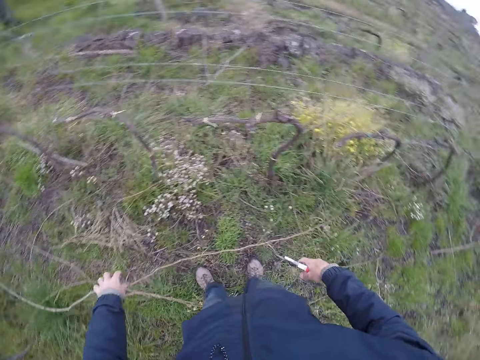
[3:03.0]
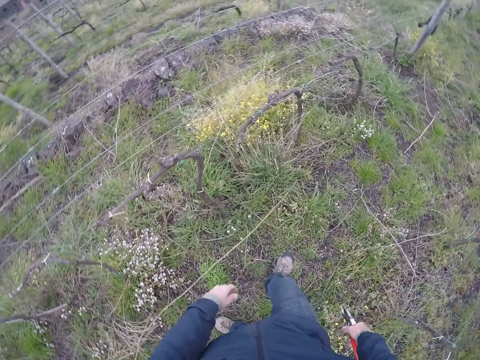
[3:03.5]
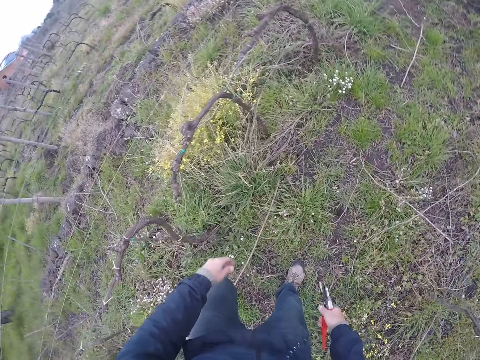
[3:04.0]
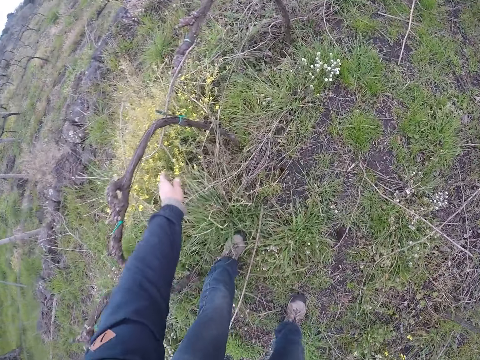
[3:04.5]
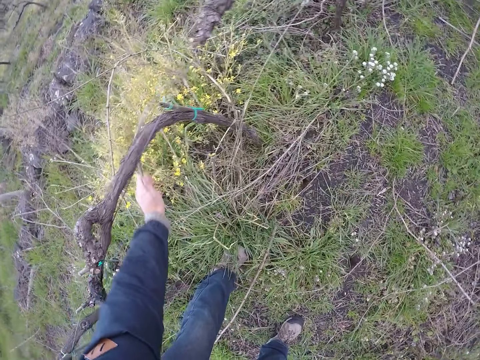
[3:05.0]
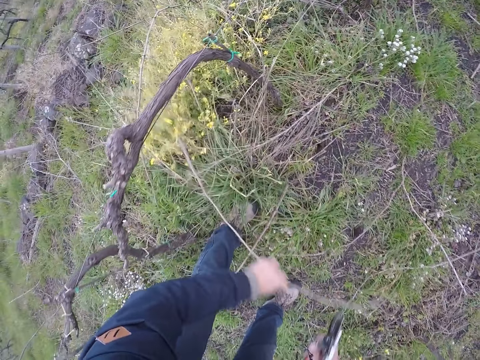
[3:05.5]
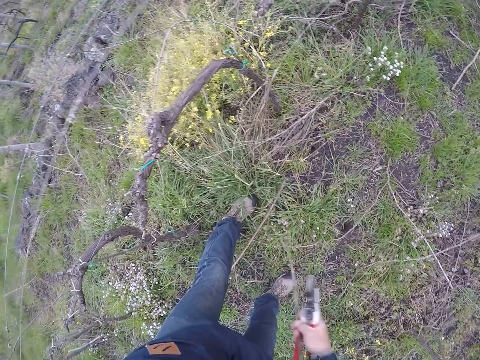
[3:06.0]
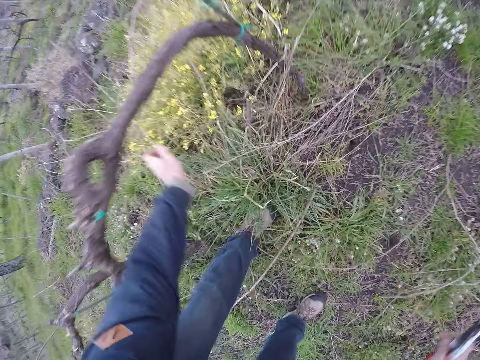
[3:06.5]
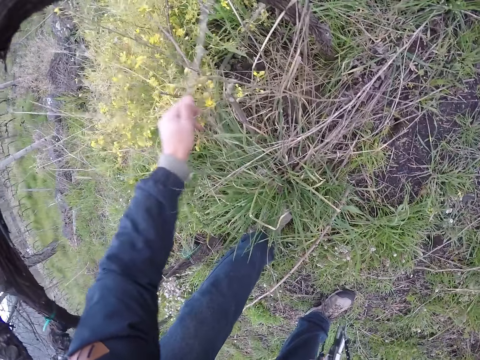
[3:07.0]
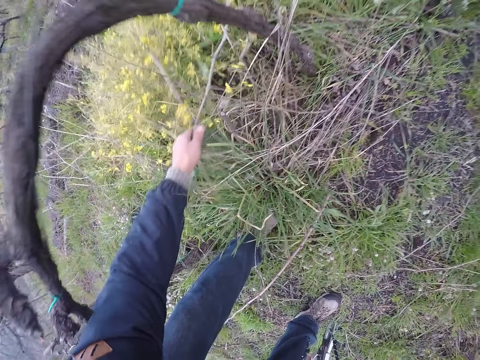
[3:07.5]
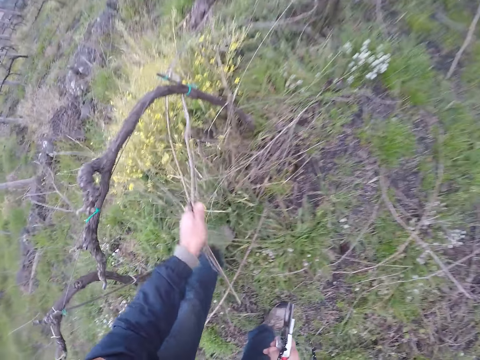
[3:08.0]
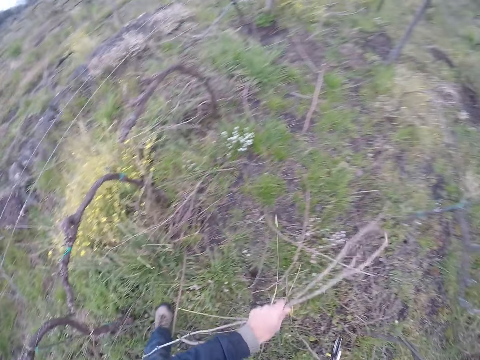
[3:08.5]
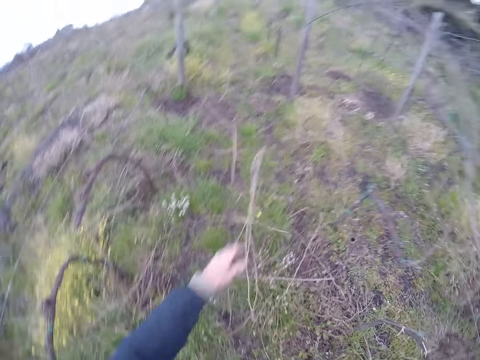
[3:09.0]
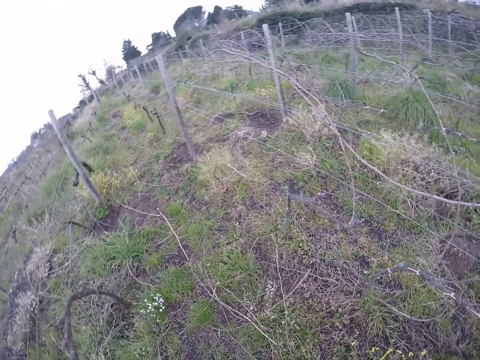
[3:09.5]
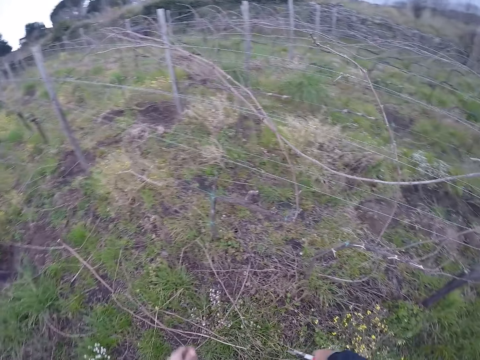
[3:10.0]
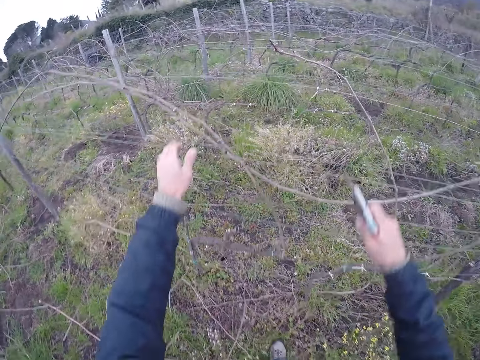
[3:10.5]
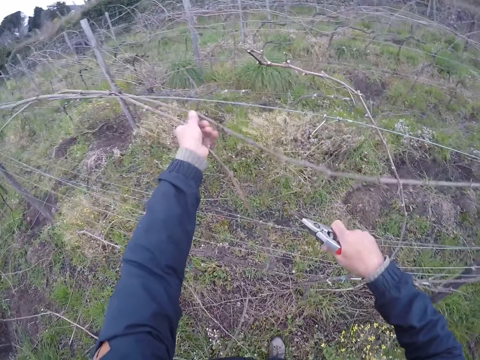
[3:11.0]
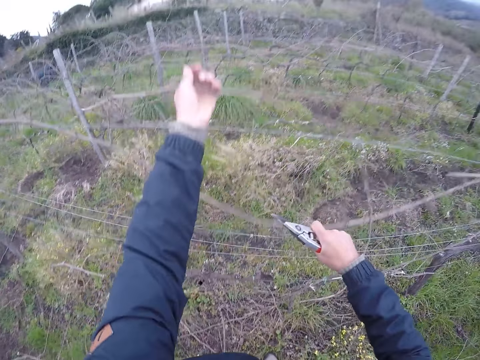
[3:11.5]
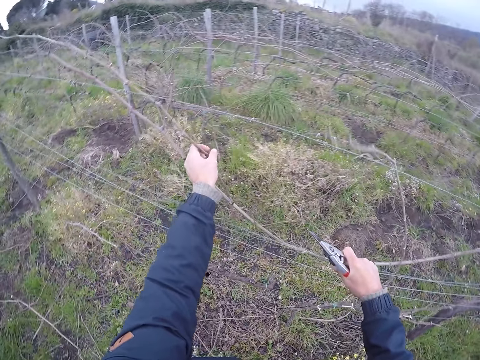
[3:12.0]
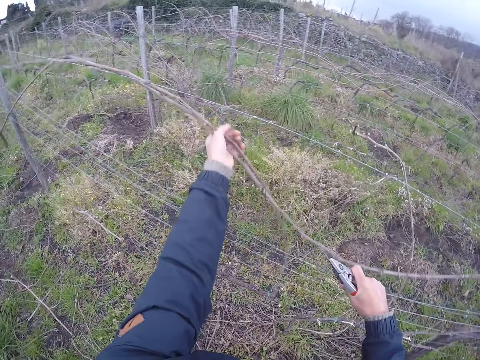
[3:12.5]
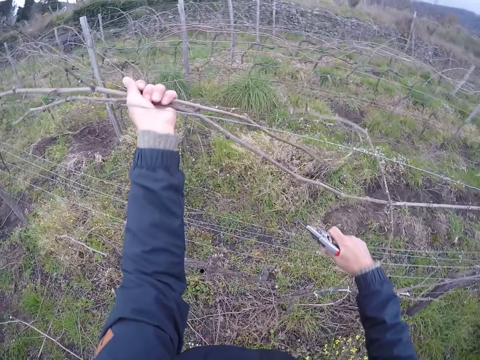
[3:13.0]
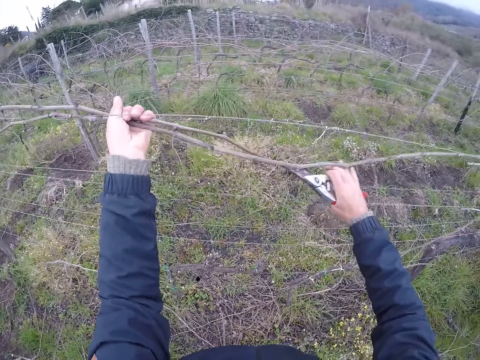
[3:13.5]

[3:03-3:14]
The camera wearer drops the dry branch or stick on the floor with his left hand. He walks around. He holds the dry branch with his left hand. He picks up the stick. He passes the dry branch from his left hand to his right hand and drops the dry branch on the floor with his right hand. He picks up dry branches from the floor with his left hand. He drops the dry branches on the floor with his left hand. He turns. He removes the dry branches from a wire with his hands. He picks up the stick.

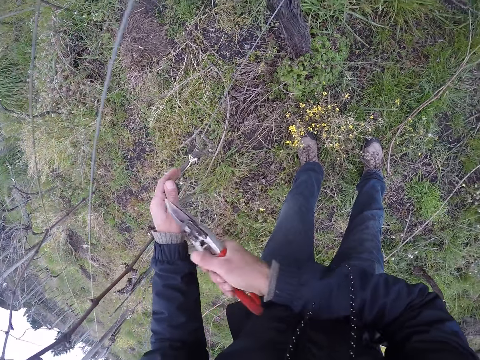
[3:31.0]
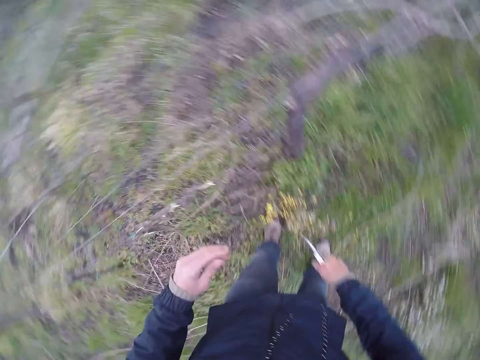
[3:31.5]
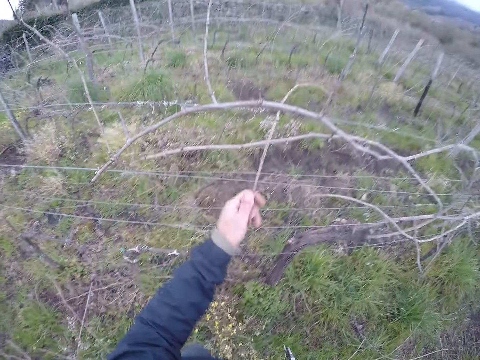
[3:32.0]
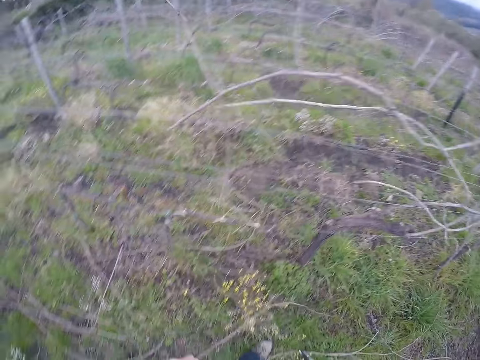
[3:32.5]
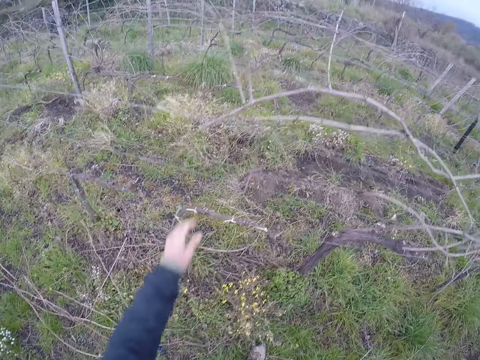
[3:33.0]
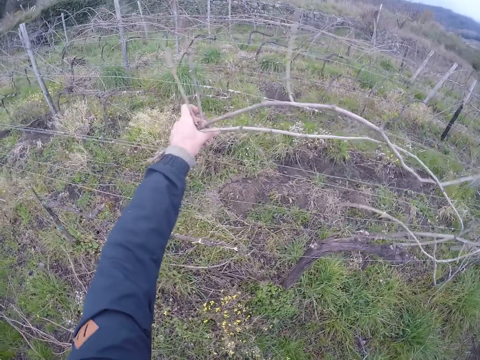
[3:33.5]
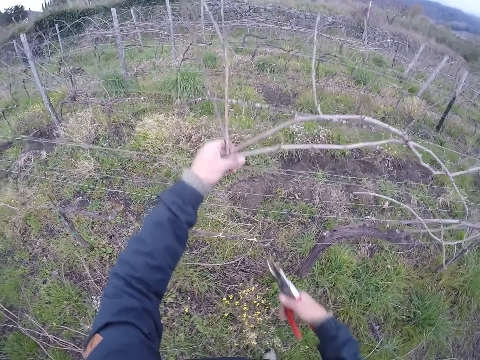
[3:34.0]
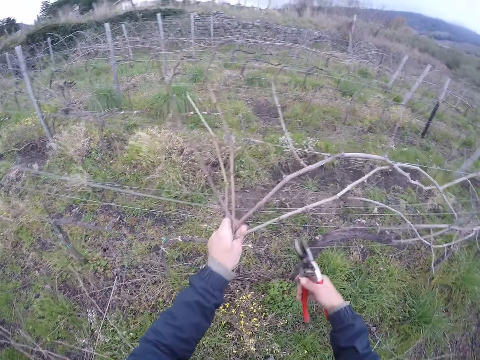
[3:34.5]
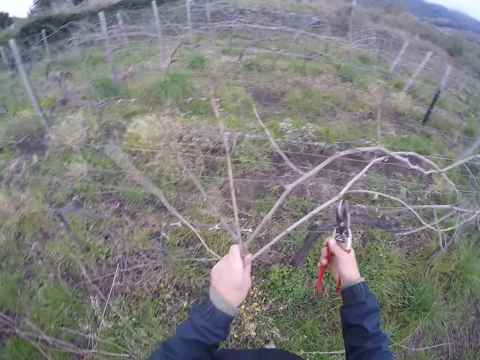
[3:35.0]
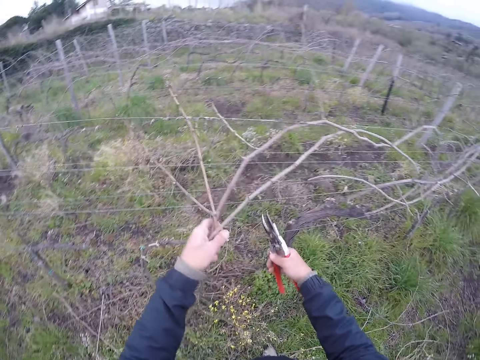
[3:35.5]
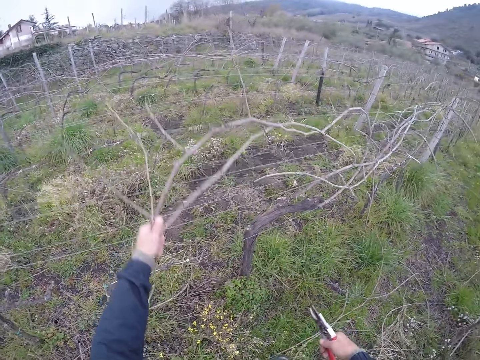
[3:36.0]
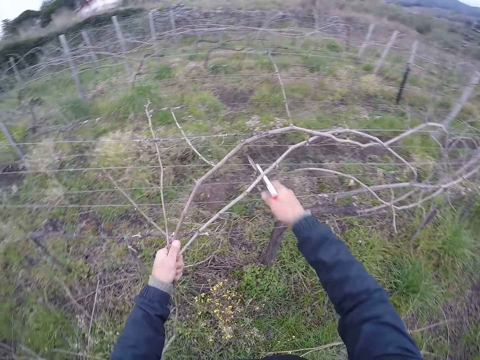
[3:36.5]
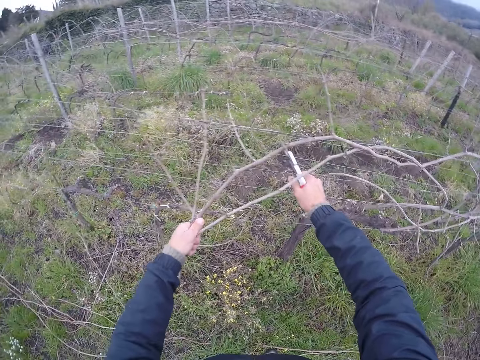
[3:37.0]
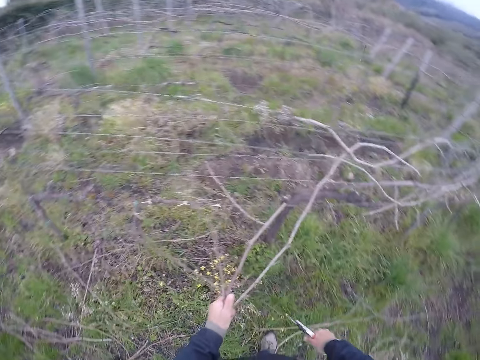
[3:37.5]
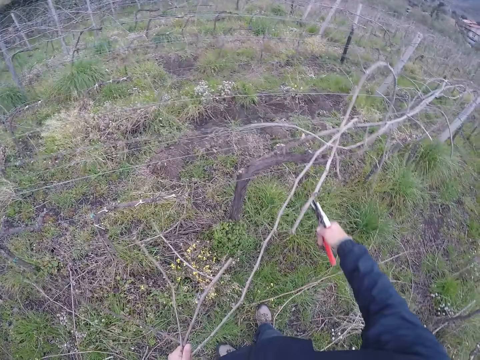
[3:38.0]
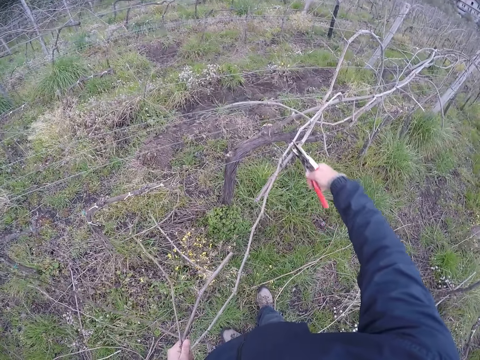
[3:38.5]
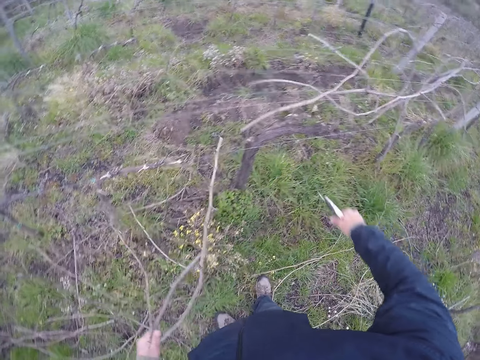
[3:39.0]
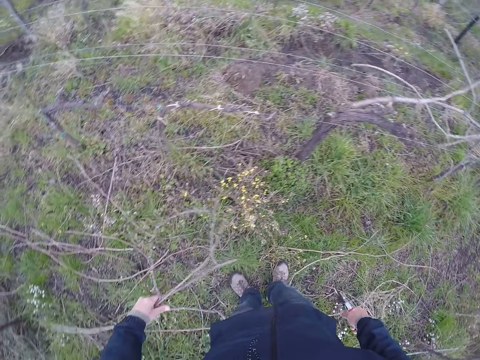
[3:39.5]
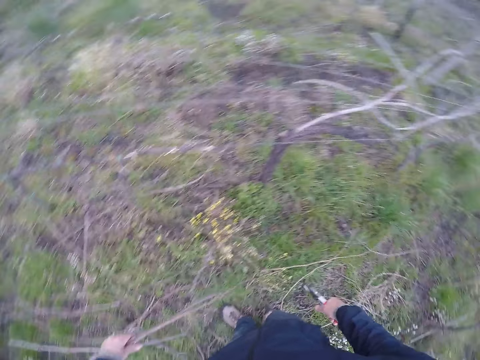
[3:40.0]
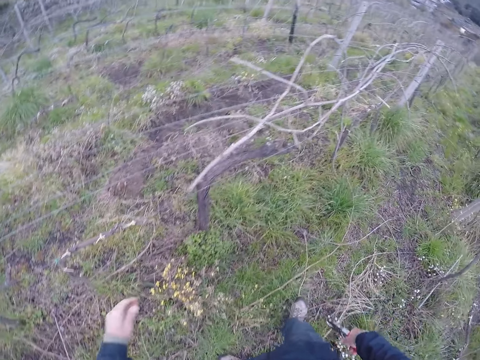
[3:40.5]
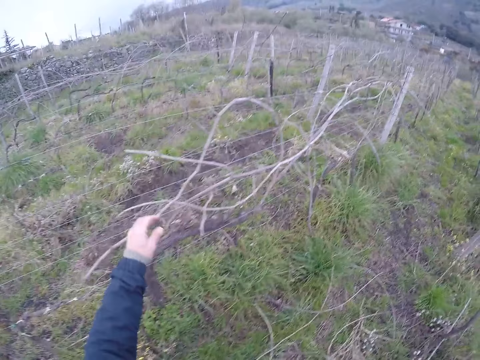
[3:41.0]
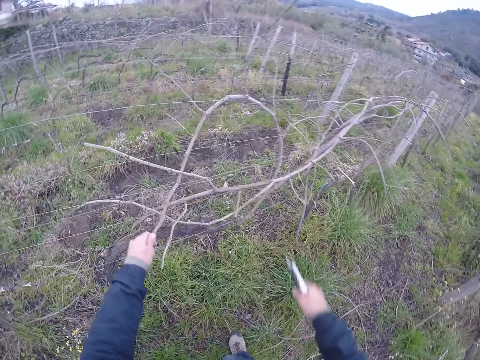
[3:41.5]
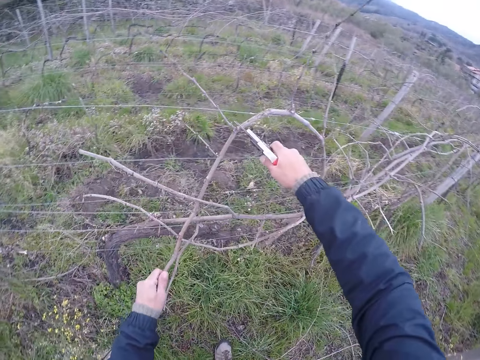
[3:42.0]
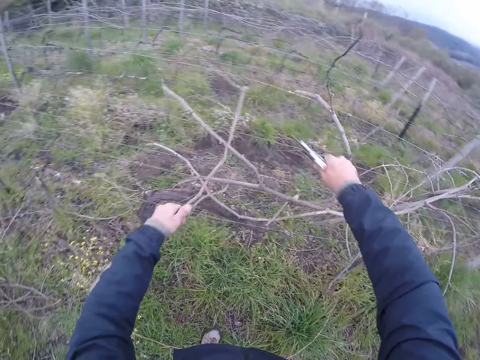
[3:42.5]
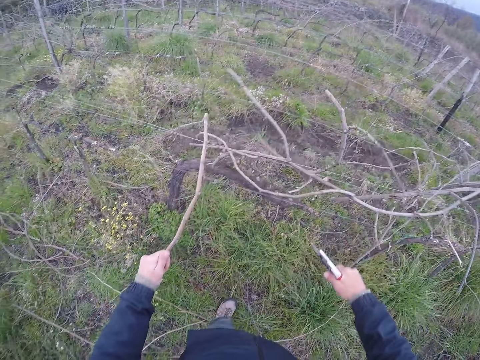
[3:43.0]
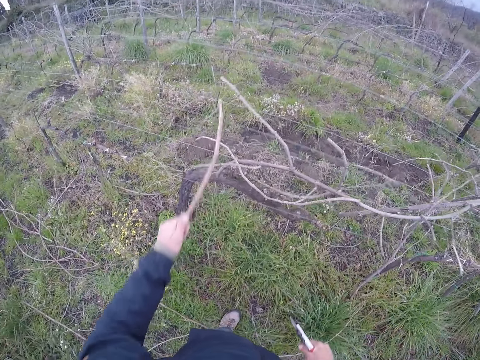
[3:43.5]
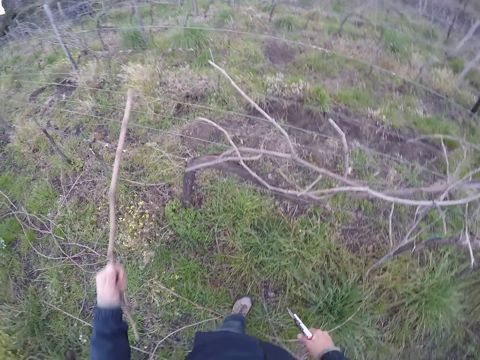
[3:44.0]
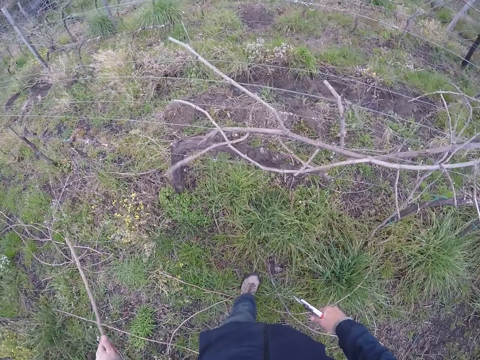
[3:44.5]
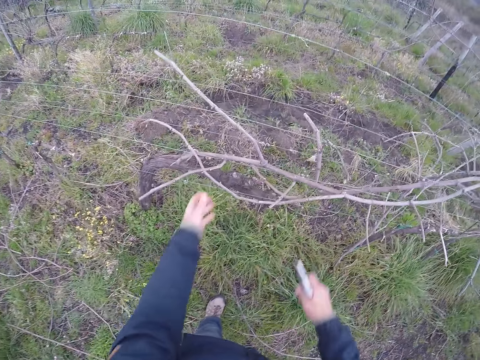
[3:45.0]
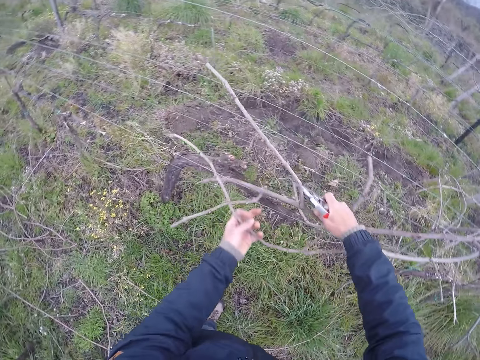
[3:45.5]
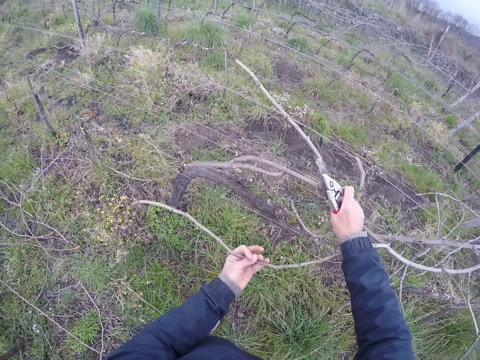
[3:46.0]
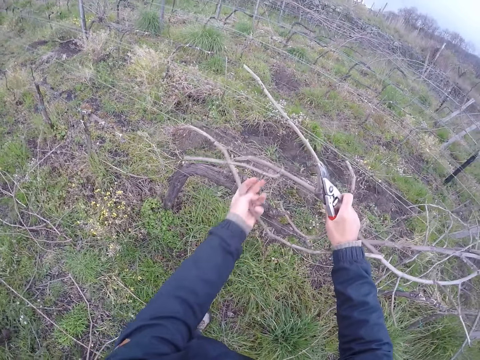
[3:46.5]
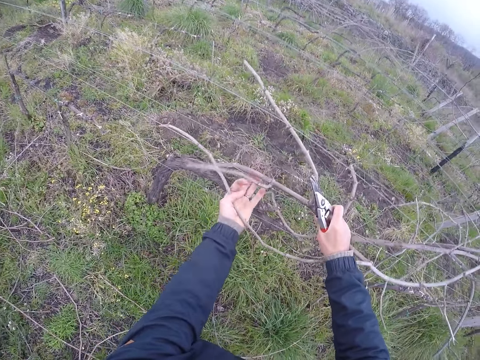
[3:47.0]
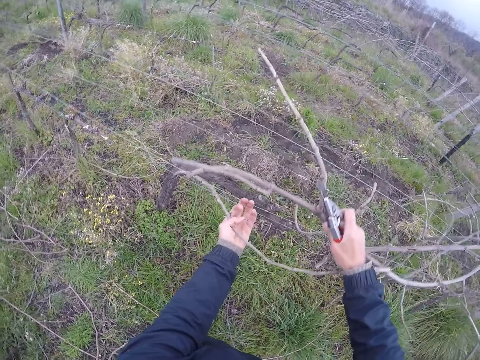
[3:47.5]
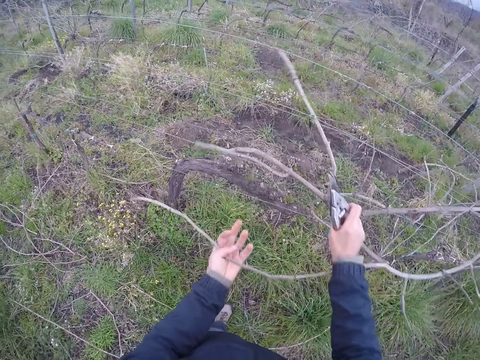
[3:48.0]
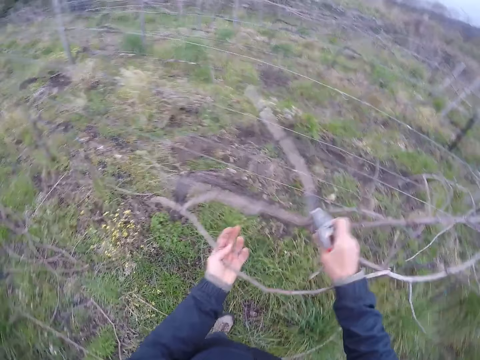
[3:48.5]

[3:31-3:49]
The camera wearer picks up a stick. He removes a dry branch from a wire with his left hand. He picks up the stick again. He holds dry branches on the wire with his left hand. He cuts the dry branches with the cutter in his right hand. He drops the stick, picks up the stick, and holds the dry branch on the wire with his left hand. He cuts the dry branch with the cutter in his right hand. He pulls the stick. He drops the dry branch on the floor with his left hand. He pulls the stick. He holds the dry branches on the wire with his hands.
